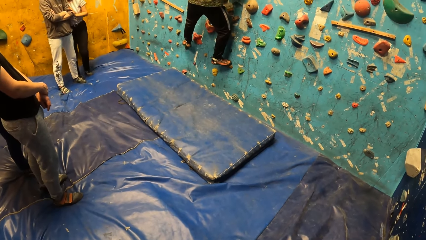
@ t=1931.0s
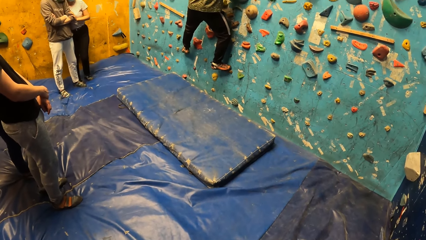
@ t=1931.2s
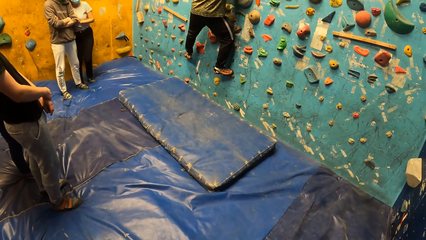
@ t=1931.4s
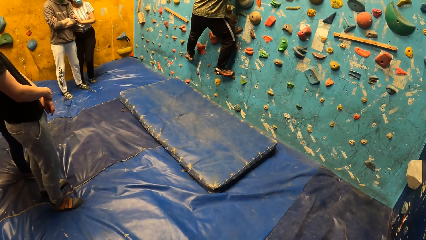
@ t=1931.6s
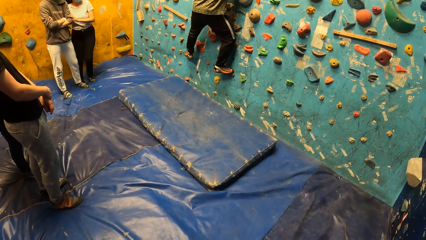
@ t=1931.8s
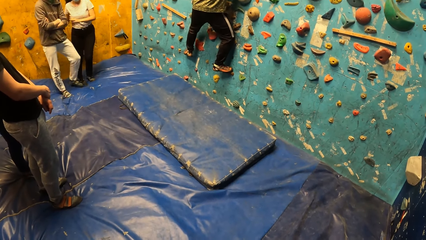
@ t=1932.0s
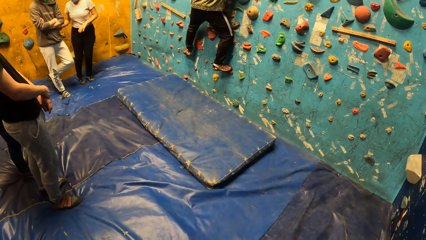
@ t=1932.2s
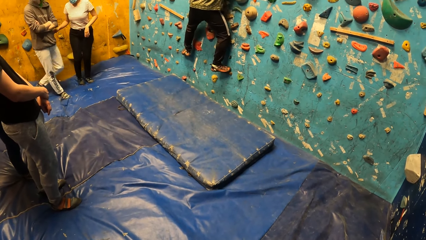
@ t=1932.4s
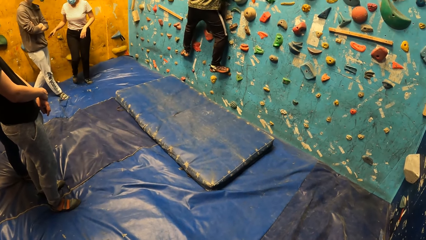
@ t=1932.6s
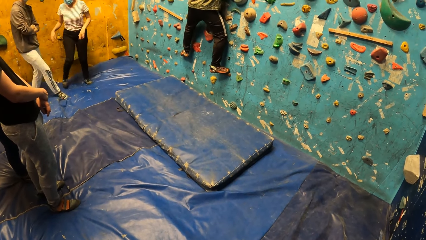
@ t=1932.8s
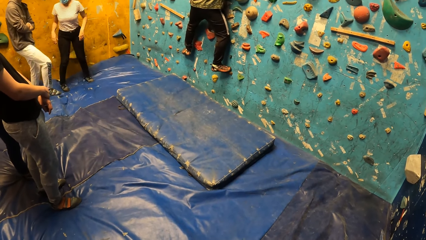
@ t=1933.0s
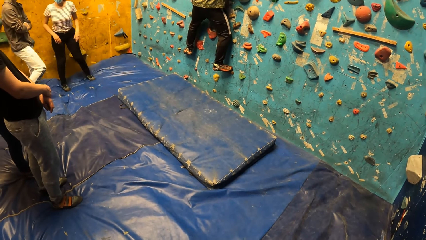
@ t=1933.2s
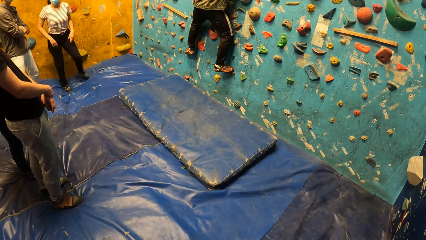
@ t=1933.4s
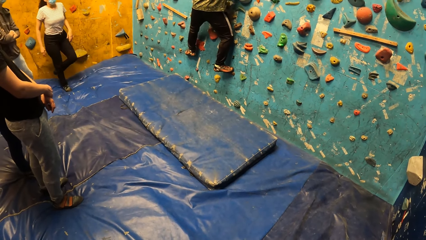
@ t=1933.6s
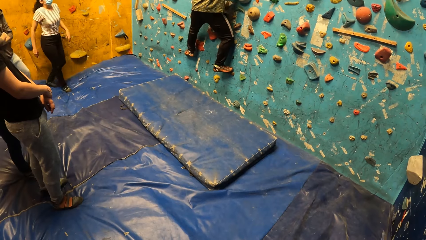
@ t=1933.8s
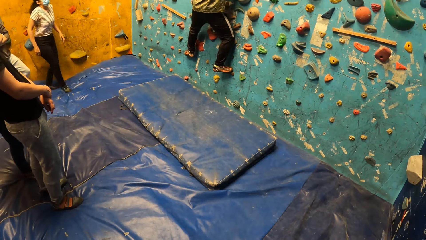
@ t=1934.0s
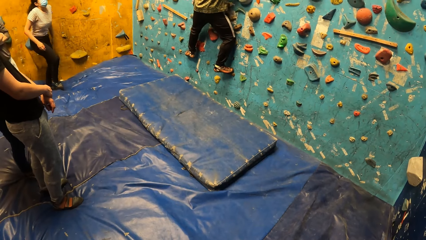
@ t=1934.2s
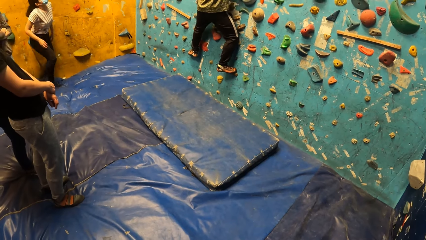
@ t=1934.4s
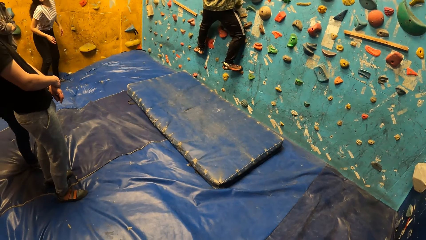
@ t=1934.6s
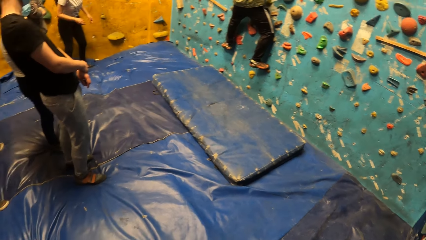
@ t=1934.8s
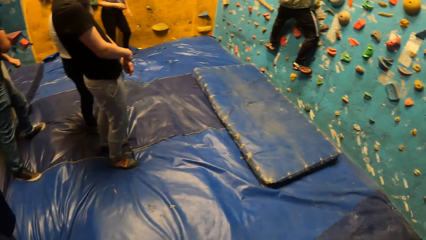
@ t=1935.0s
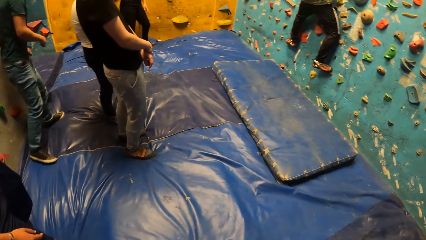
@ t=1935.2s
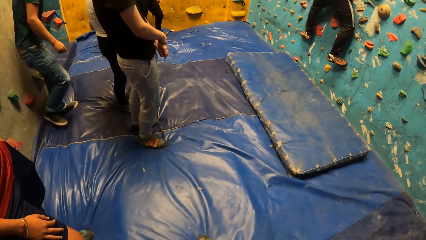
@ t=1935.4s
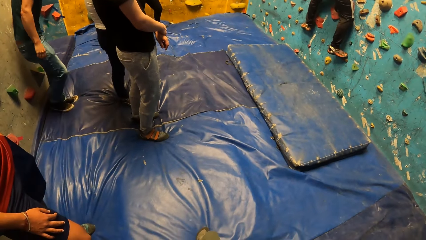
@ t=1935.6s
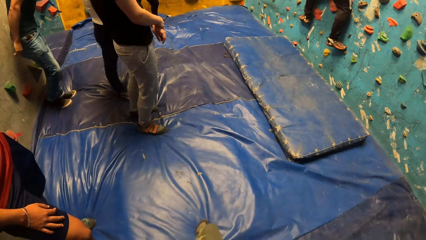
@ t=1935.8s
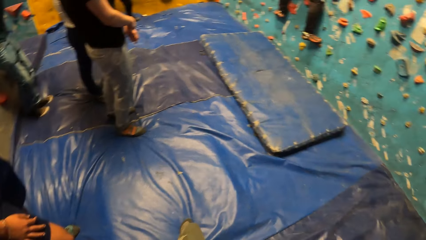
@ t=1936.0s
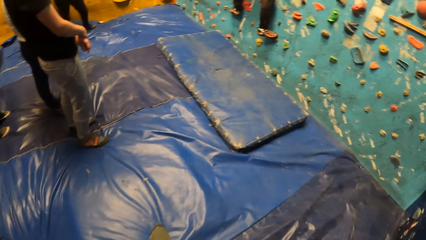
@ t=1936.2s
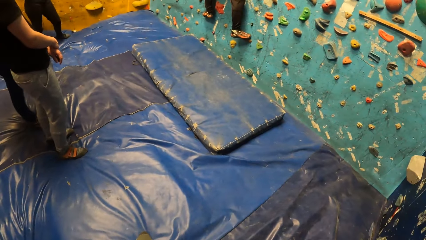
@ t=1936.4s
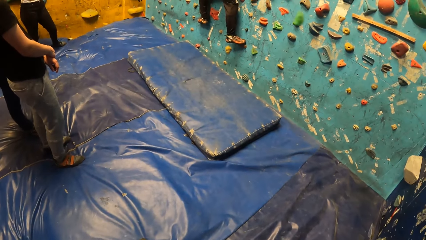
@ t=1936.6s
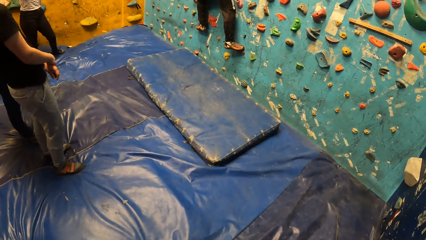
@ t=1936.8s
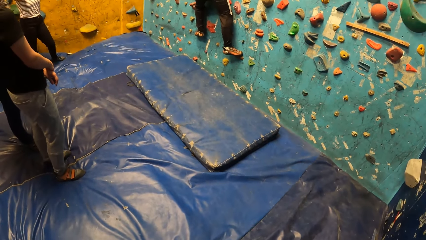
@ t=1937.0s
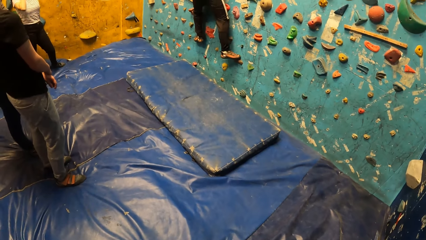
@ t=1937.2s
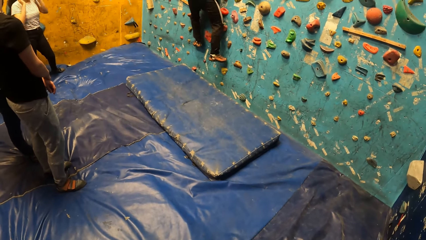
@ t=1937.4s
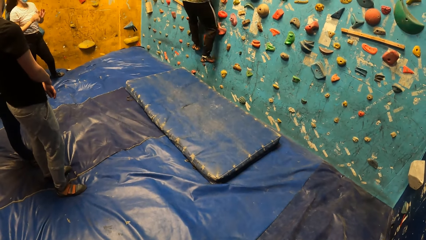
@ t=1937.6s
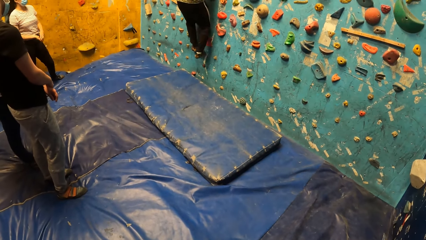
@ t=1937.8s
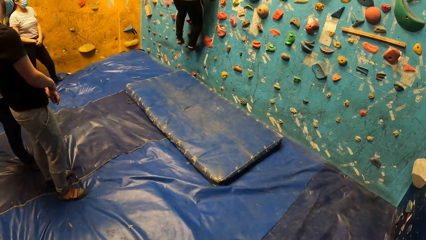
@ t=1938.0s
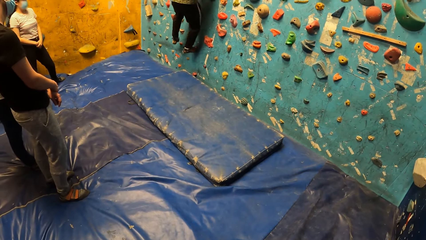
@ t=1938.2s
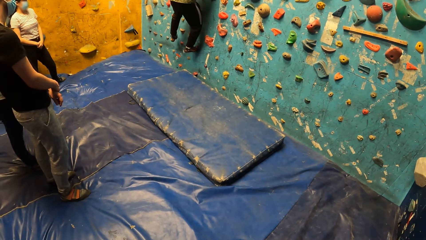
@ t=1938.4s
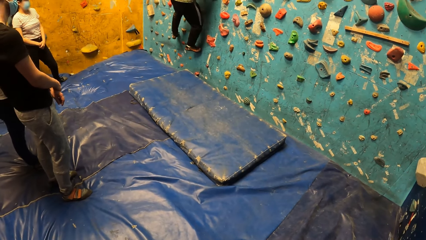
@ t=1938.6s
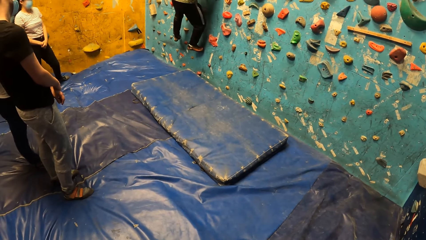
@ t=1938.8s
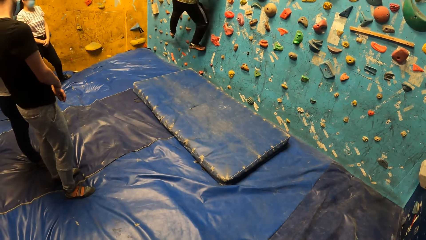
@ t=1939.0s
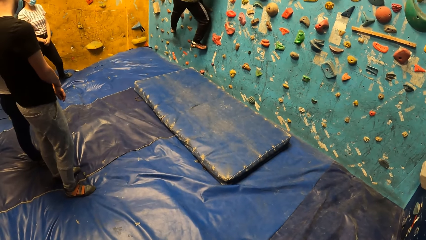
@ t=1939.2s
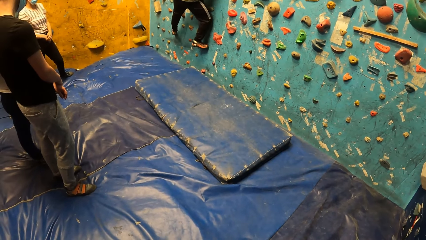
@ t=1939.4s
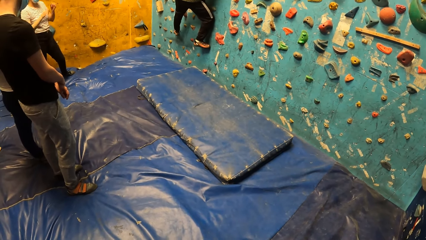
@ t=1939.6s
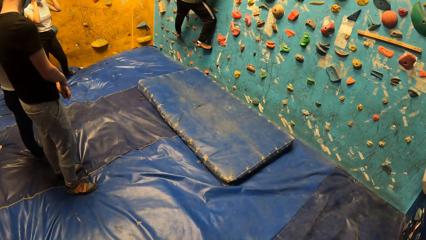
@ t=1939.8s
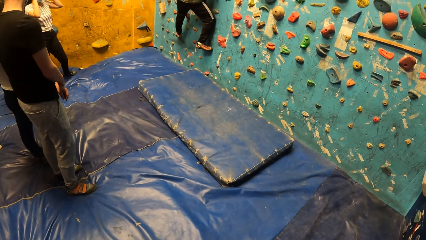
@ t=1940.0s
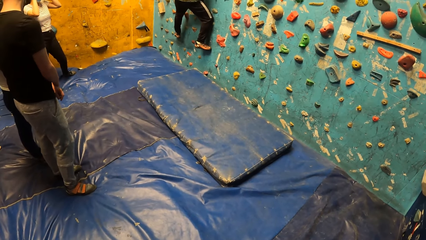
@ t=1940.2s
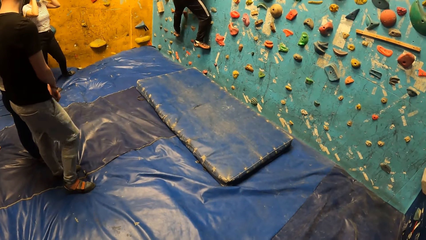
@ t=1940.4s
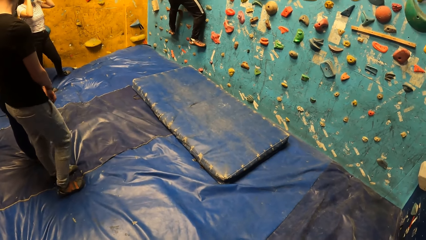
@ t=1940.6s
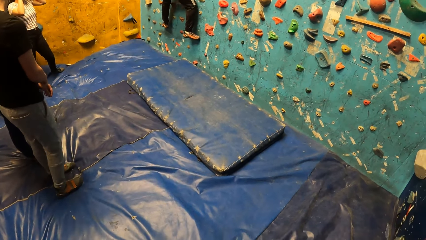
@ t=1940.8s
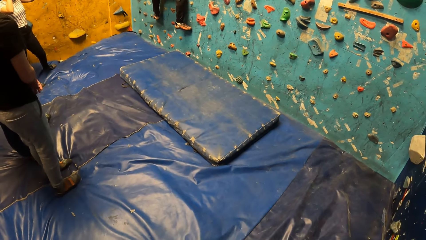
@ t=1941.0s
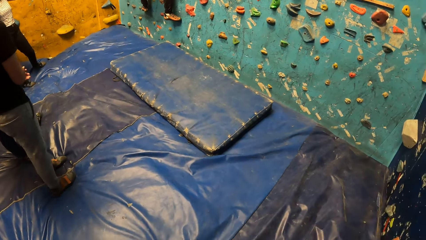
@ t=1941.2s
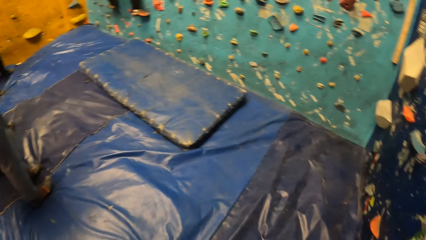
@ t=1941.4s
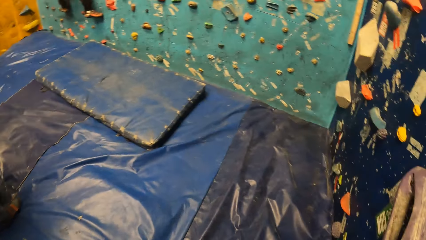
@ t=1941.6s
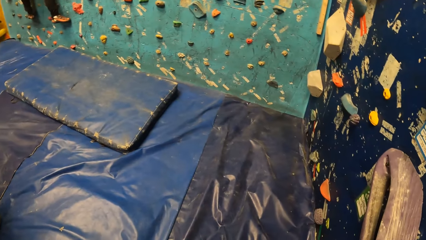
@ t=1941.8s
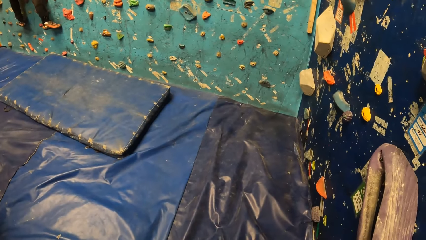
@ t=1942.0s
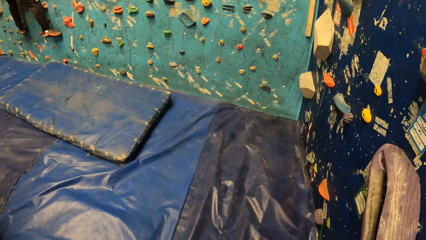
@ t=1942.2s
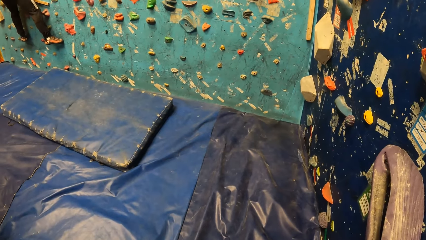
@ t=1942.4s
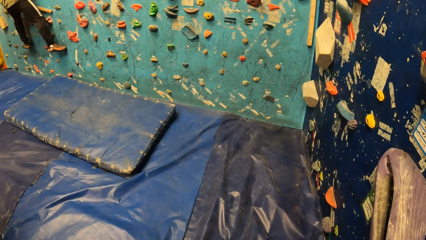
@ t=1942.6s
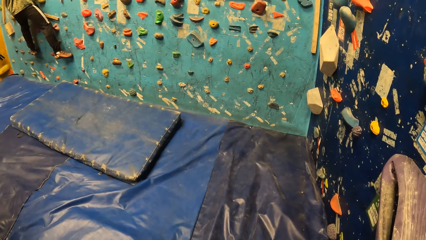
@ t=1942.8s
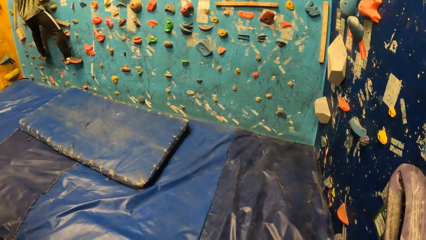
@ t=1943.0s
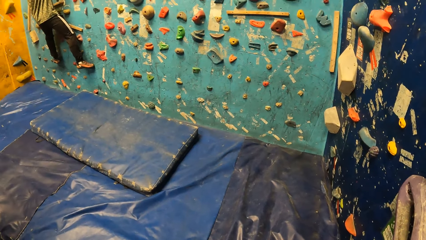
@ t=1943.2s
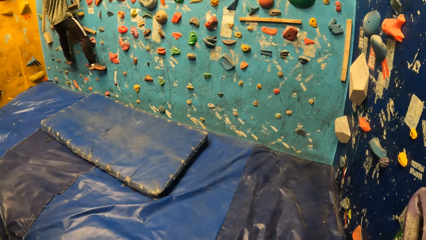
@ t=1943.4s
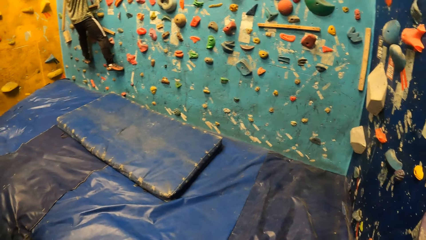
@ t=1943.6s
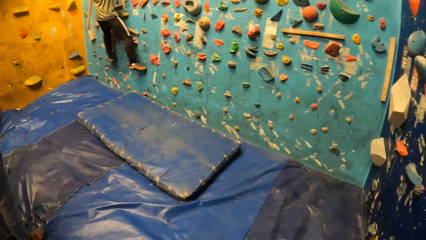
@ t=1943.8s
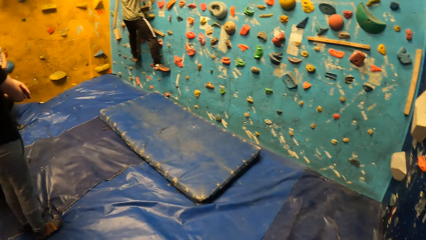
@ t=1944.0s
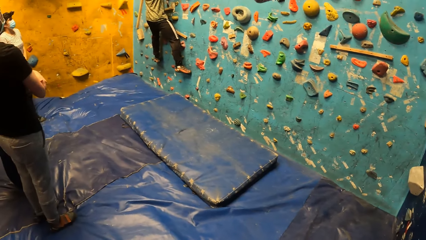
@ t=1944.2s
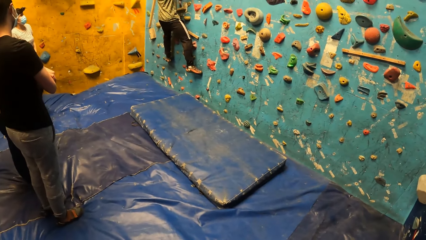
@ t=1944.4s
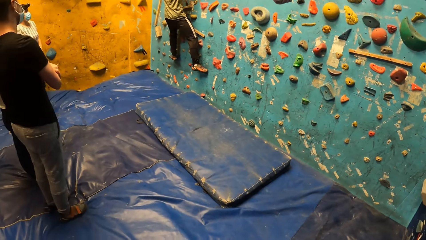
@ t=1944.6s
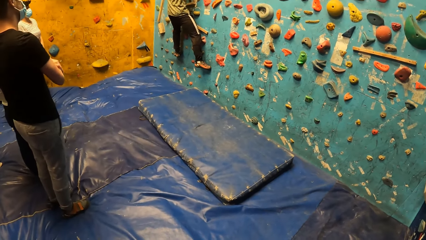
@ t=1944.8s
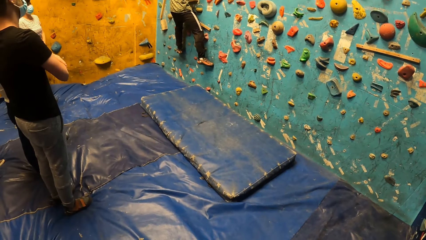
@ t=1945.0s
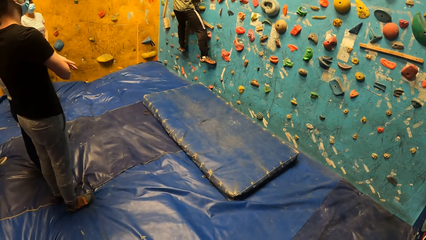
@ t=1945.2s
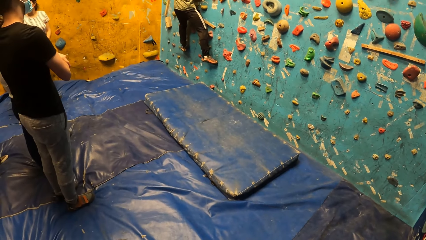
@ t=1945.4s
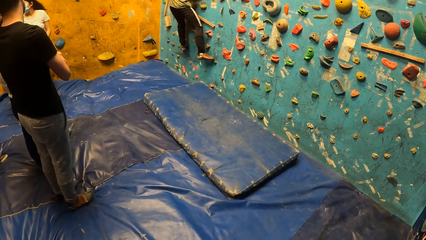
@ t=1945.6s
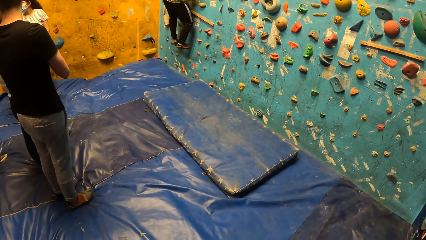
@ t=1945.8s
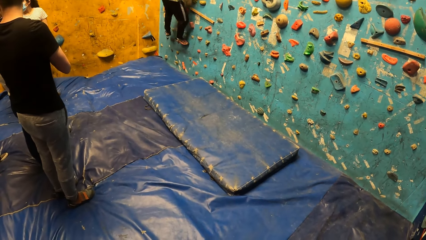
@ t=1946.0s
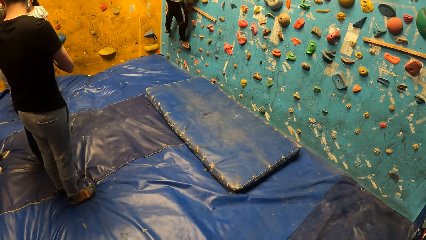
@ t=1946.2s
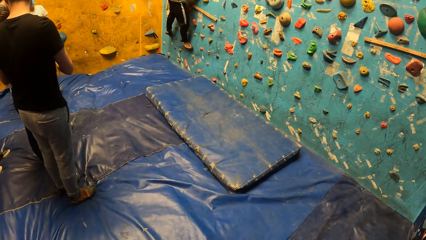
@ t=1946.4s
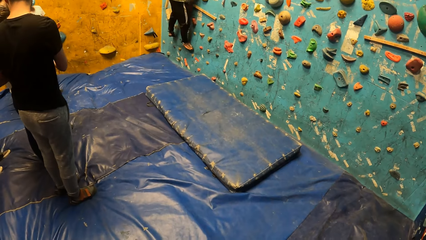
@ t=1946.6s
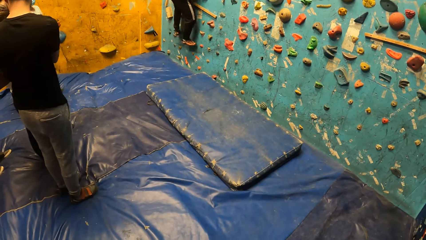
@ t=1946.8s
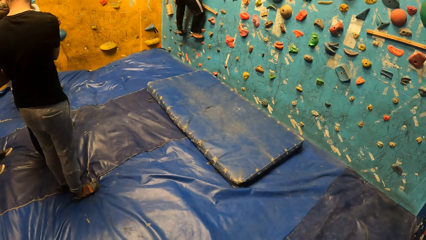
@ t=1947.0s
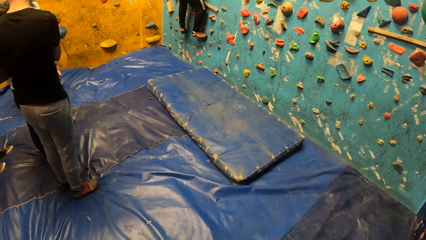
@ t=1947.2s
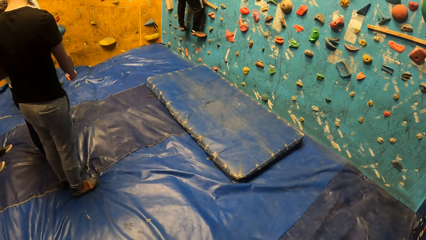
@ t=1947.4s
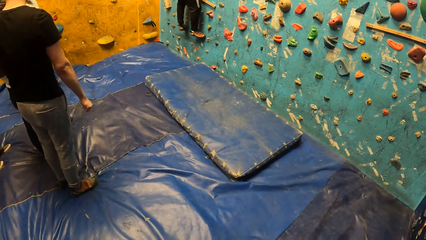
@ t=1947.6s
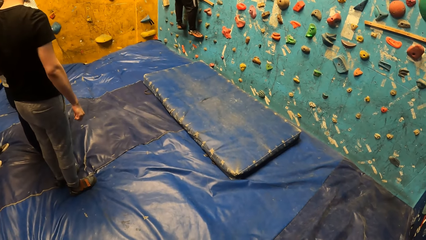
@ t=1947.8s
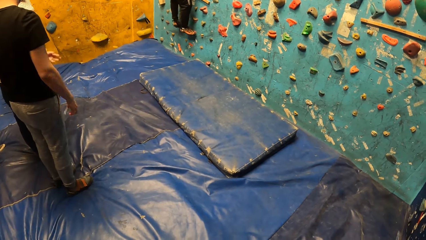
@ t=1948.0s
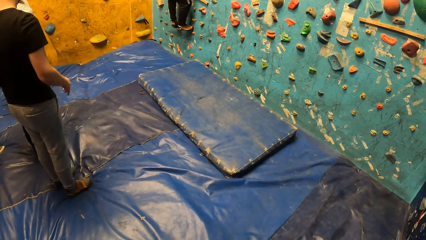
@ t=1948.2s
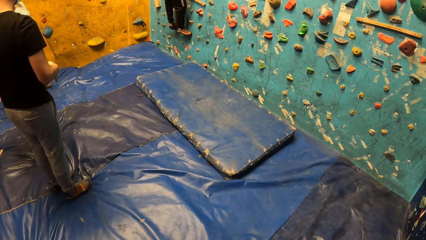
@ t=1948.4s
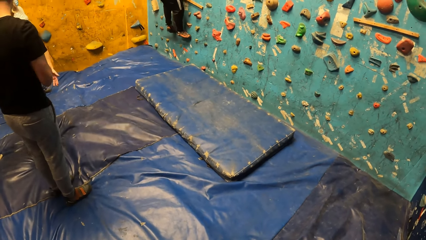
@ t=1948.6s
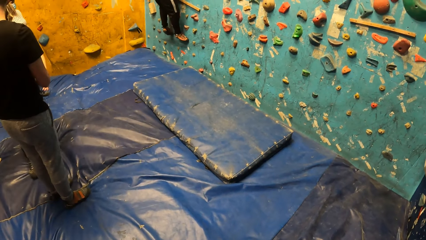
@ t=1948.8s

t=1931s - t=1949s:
A woman stands and touches the mask. A man stands.
